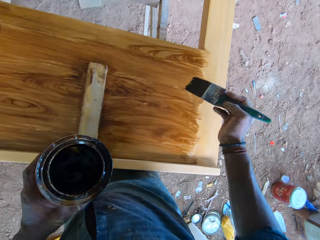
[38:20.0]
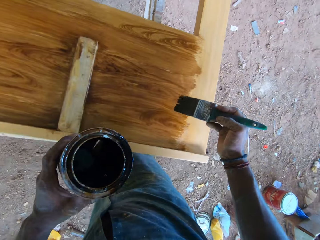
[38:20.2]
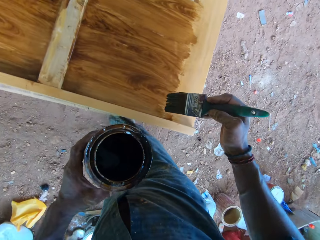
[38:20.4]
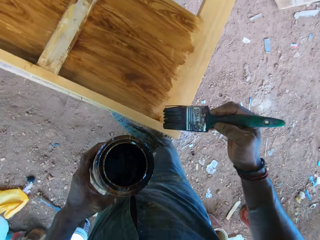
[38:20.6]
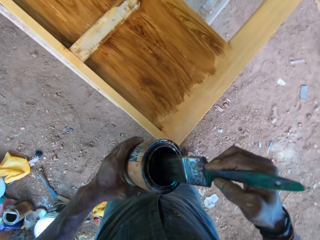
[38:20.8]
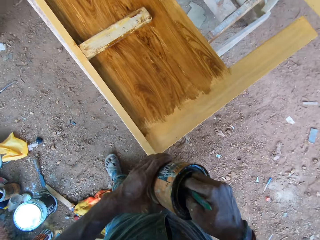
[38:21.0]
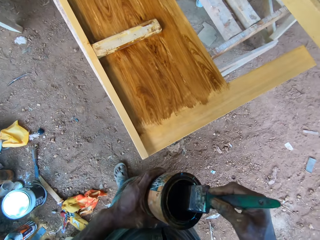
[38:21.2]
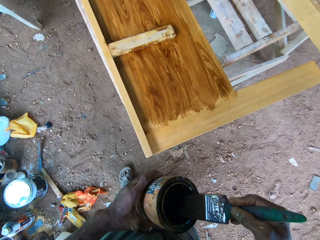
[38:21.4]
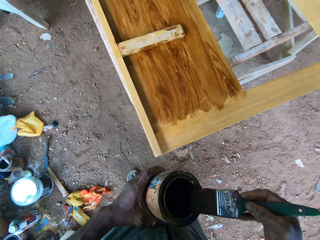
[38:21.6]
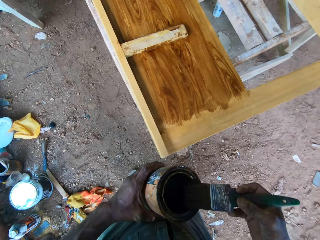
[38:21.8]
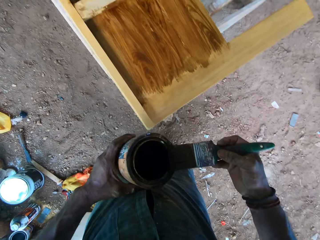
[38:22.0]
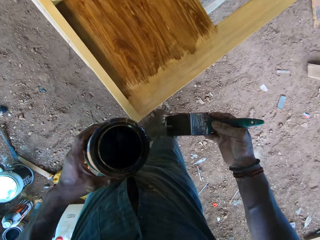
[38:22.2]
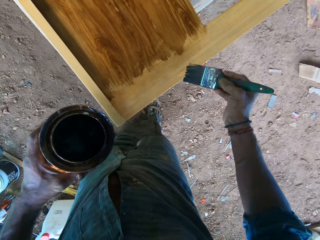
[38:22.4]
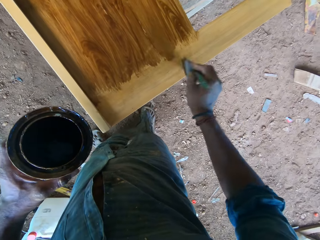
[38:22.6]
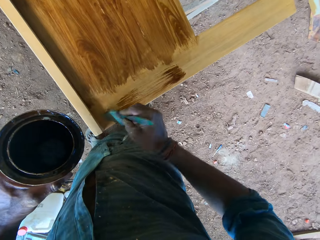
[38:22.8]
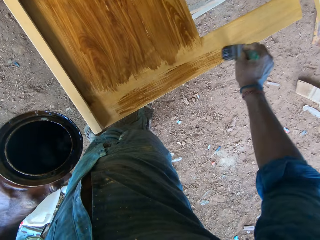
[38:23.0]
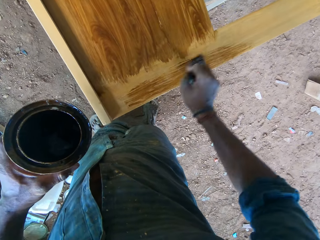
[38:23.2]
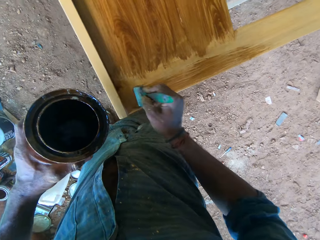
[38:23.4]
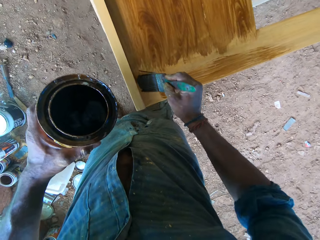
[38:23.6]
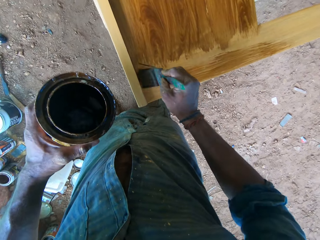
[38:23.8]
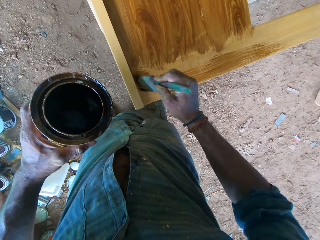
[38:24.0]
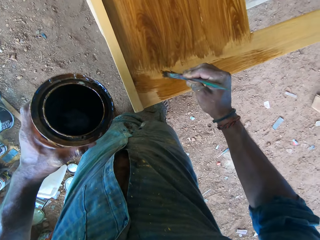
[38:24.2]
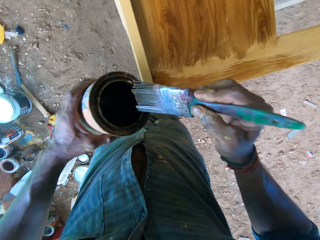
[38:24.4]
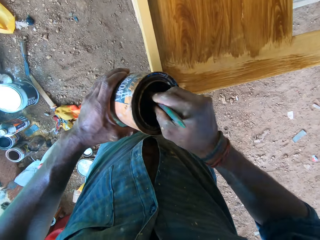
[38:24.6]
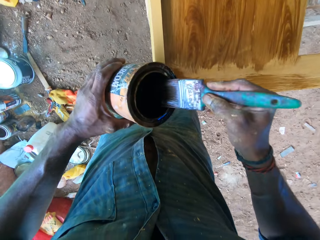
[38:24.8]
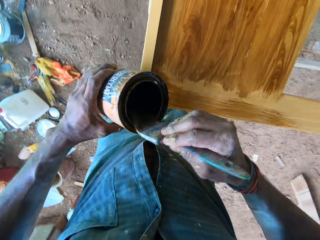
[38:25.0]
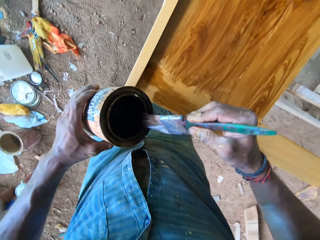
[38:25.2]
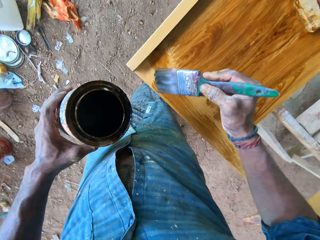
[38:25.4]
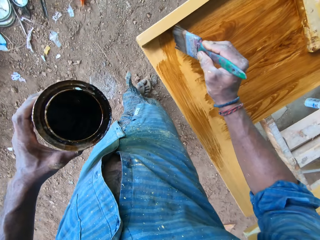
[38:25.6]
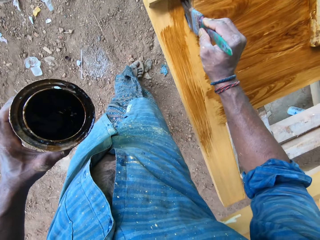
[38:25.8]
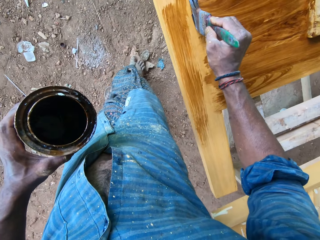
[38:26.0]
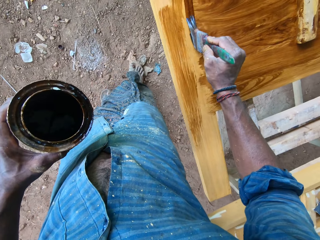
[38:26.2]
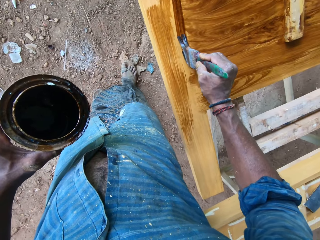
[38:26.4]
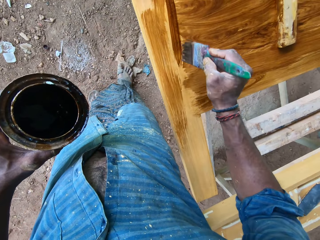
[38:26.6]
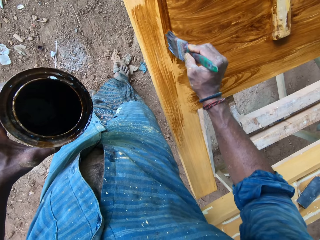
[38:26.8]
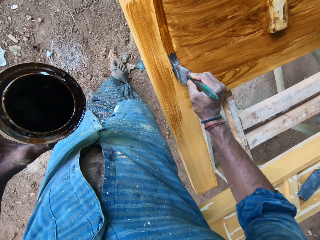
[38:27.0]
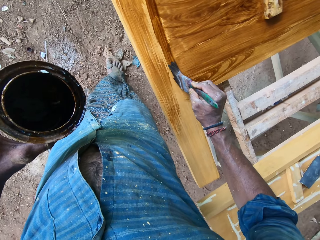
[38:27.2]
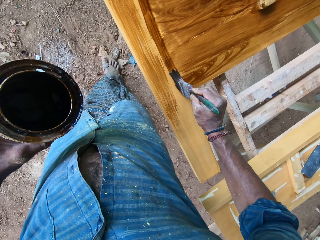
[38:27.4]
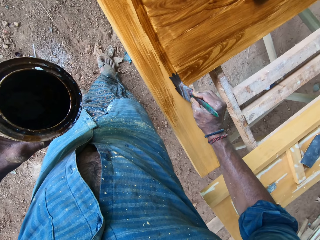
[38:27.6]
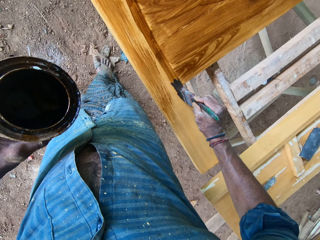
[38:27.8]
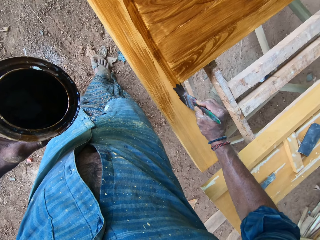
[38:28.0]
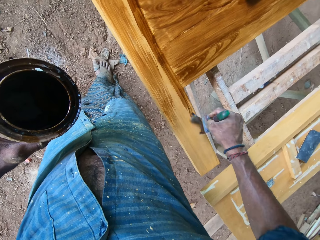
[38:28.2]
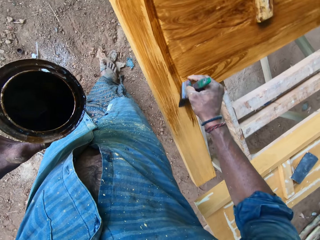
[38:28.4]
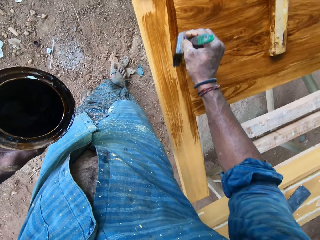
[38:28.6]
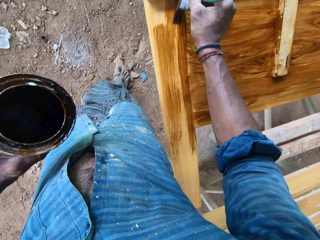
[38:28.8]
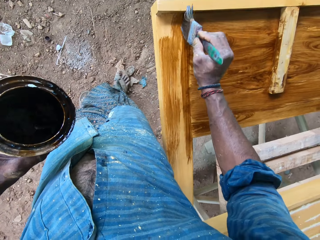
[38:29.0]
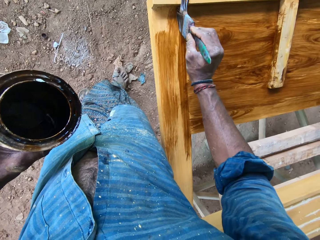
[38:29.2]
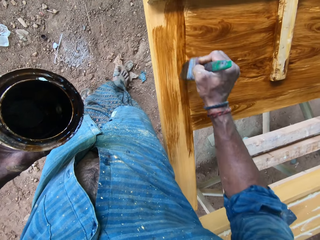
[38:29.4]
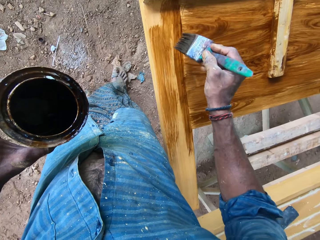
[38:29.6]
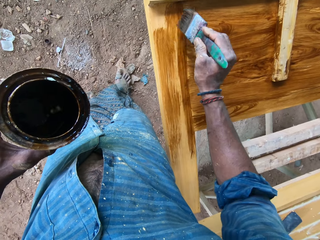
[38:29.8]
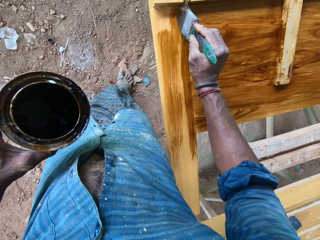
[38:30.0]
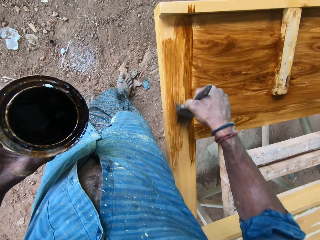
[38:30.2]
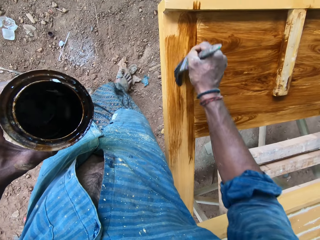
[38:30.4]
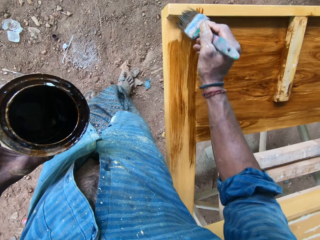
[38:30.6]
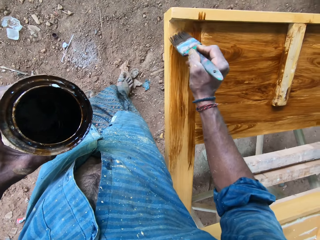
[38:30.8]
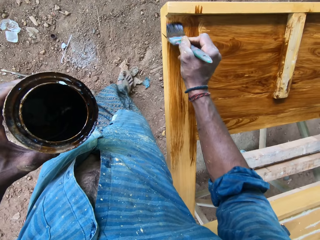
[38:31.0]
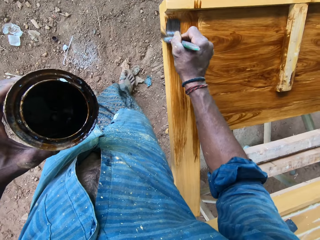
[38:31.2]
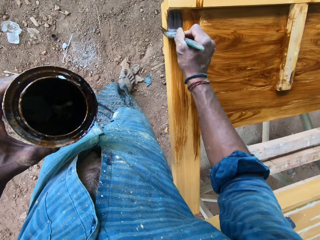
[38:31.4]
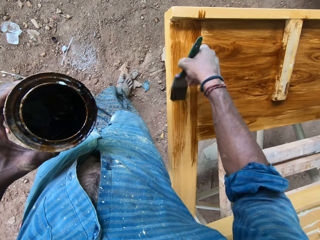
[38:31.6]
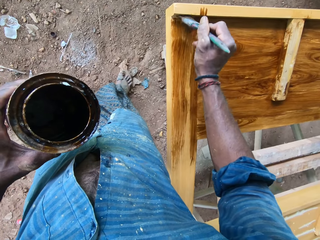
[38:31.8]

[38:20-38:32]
The camera wearer dips the paintbrush into the can of lacquer with his right hand. He slides the paintbrush along the rim of the can of lacquer with his right hand. He polishes the wooden board on the workbench frame with the paintbrush in his right hand. He dips the paintbrush into the can of lacquer with his right hand. He slides the paintbrush along the rim of the can of lacquer with his right hand. He polishes the wooden board on the workbench frame with the paintbrush in his right hand.

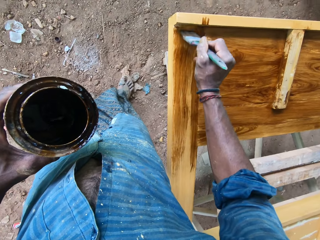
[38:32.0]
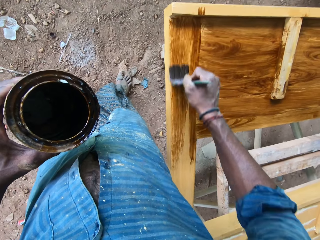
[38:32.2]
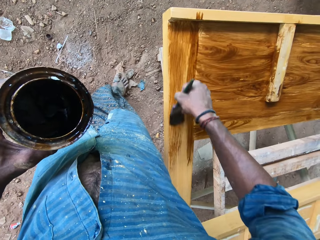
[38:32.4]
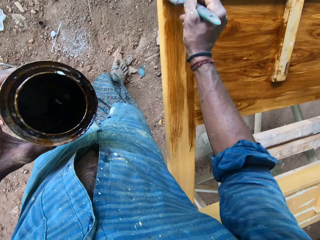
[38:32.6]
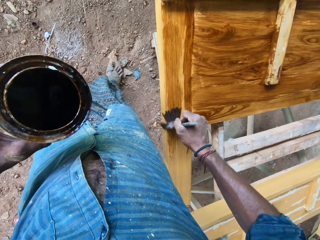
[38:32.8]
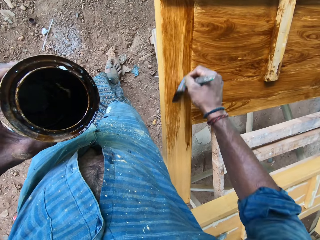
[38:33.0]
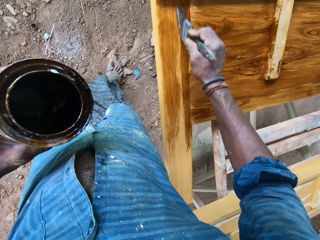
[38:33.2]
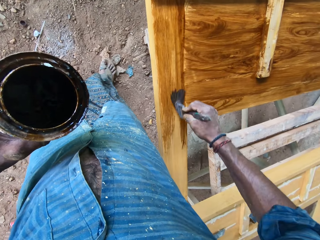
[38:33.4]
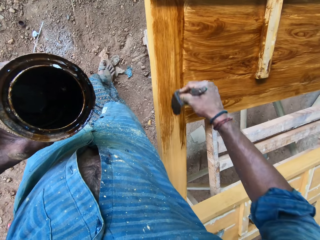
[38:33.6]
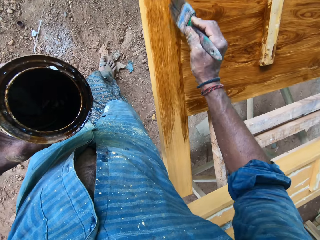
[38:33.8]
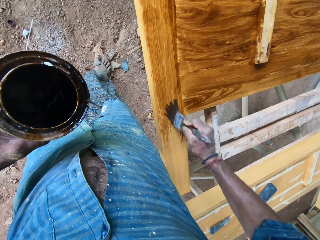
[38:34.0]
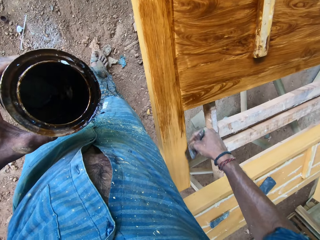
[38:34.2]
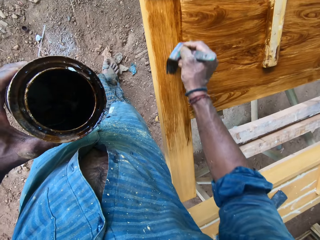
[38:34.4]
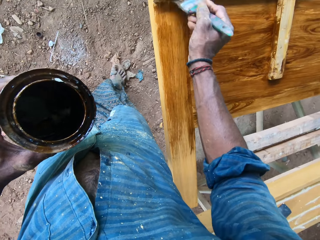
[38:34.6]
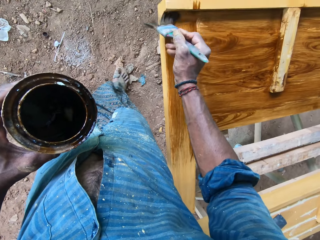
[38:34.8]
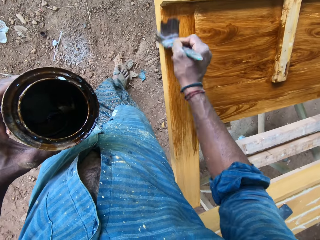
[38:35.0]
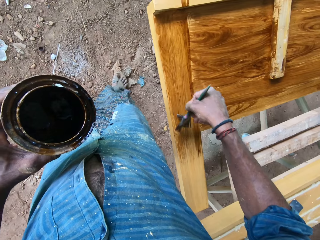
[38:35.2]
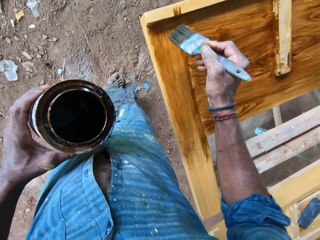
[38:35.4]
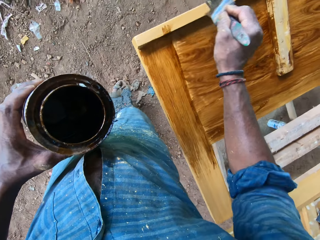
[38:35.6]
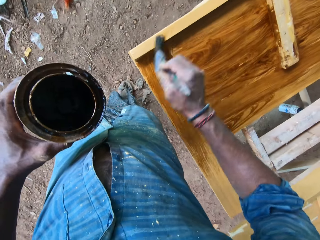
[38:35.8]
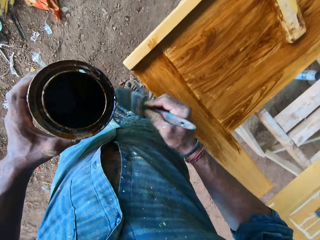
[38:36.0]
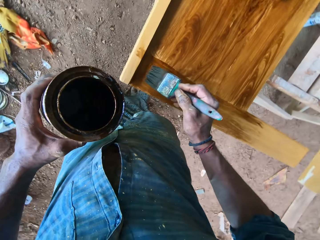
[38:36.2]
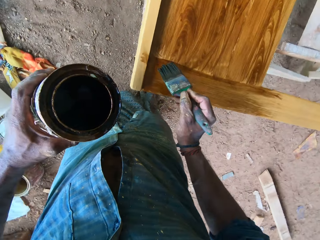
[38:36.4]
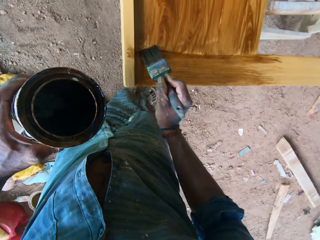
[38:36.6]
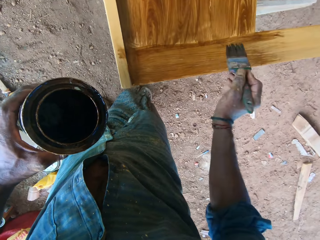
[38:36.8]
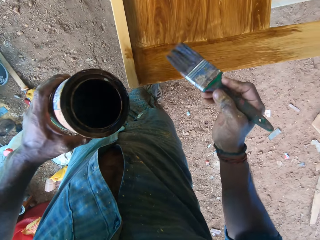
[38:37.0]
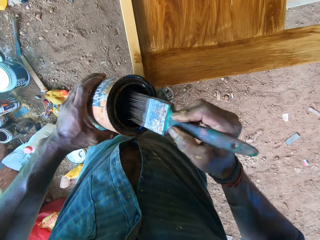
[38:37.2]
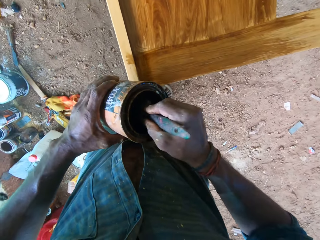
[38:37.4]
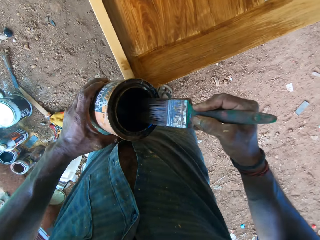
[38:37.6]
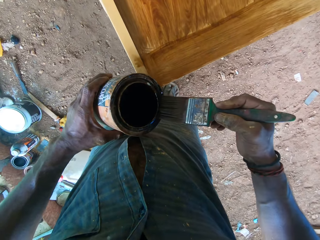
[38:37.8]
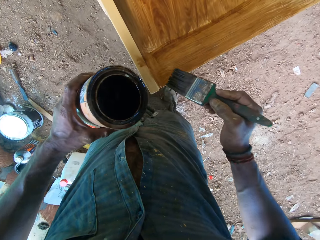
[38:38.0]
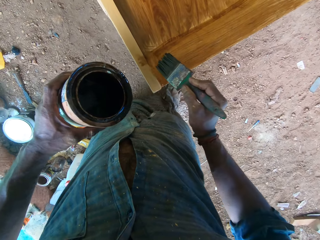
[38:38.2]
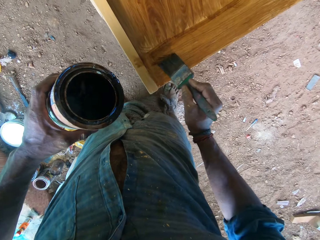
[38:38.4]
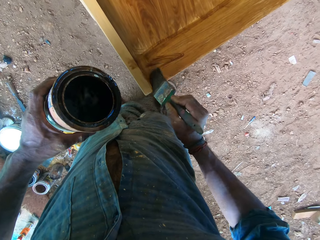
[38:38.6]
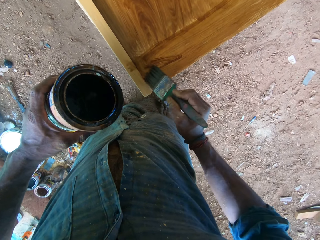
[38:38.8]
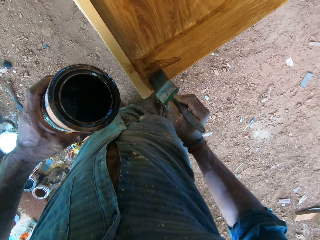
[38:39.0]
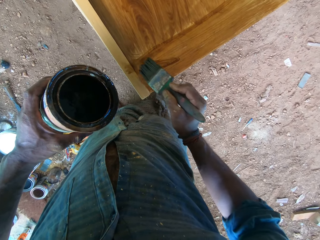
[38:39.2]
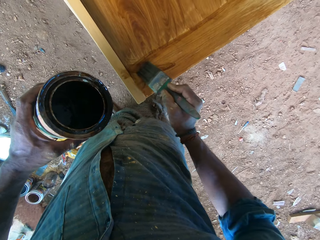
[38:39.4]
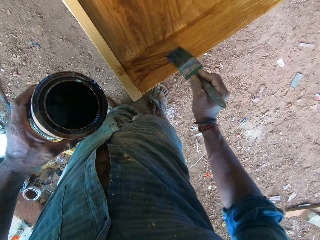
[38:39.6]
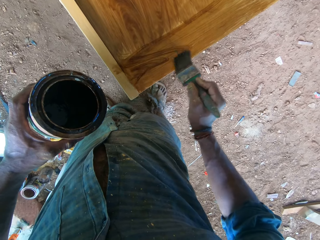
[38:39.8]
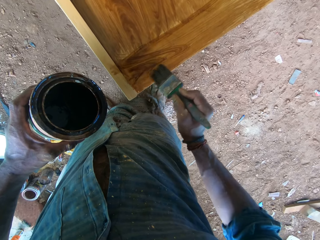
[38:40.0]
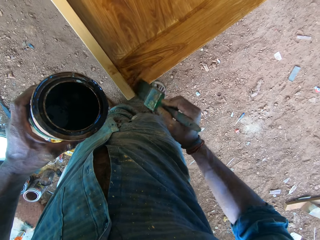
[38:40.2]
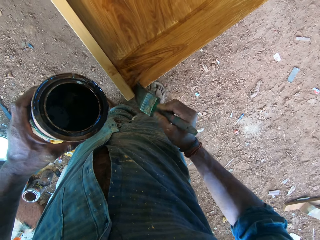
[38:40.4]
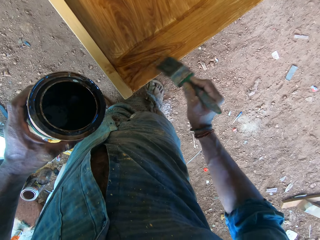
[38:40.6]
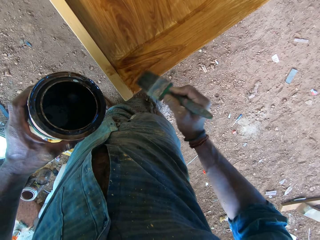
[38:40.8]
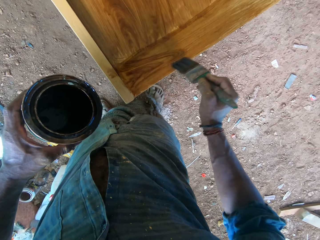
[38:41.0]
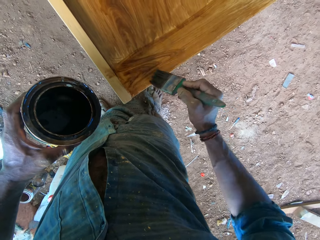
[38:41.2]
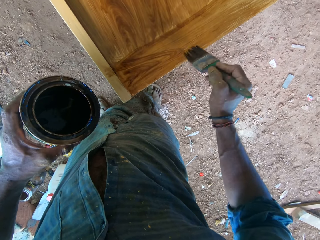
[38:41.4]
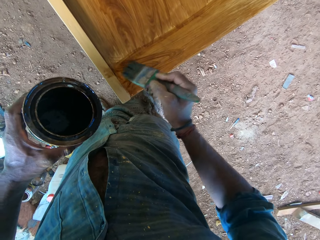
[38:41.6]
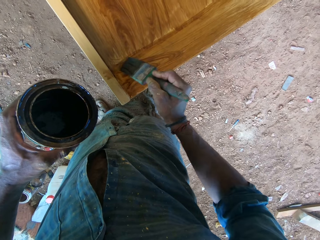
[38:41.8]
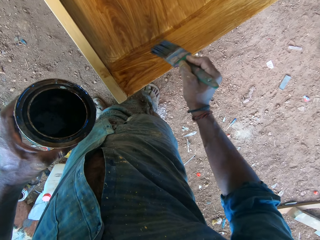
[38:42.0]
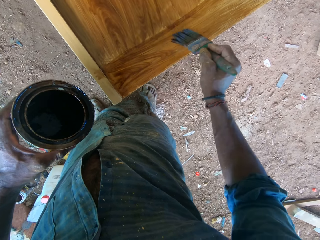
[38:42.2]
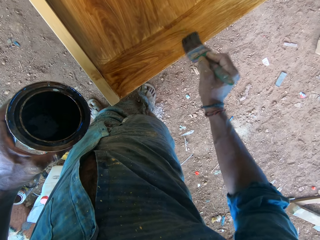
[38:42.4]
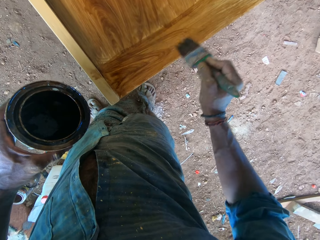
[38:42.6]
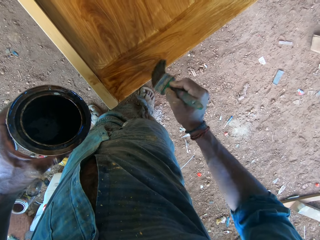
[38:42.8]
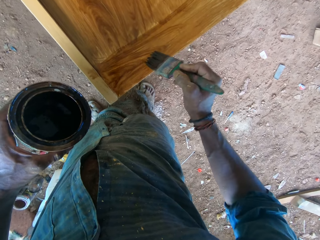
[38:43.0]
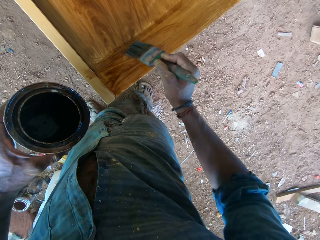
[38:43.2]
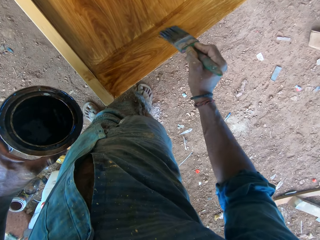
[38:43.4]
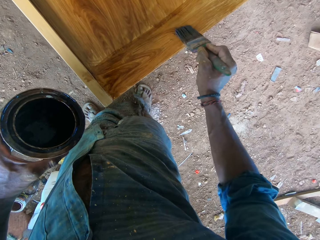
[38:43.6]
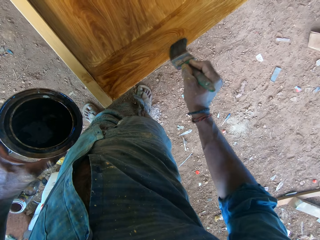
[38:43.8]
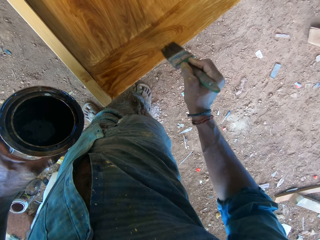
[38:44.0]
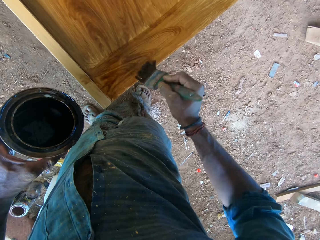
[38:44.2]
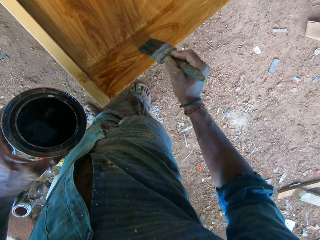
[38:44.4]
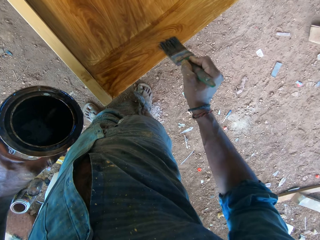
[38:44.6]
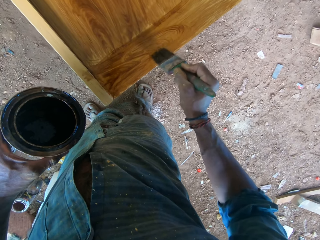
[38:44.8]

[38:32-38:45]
The camera wearer dips the paintbrush into the can of lacquer with his right hand. He slides the paintbrush along the rim of the can of lacquer with his right hand. He designs patterns on the wooden board on the workbench frame with the paintbrush in his right hand.
